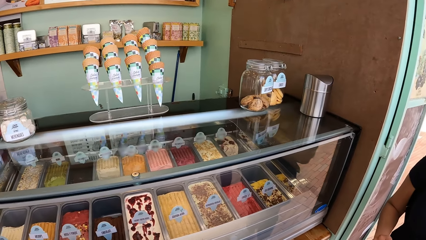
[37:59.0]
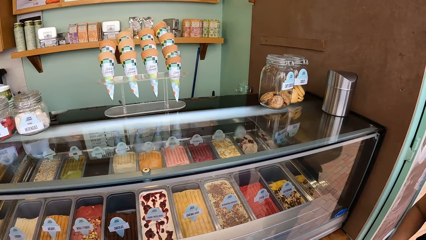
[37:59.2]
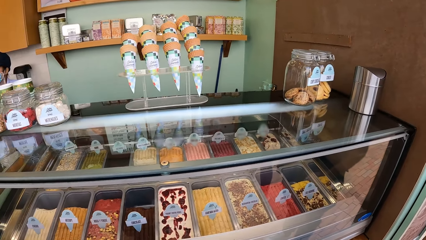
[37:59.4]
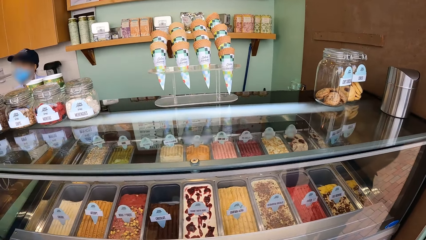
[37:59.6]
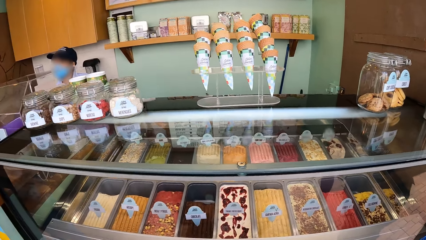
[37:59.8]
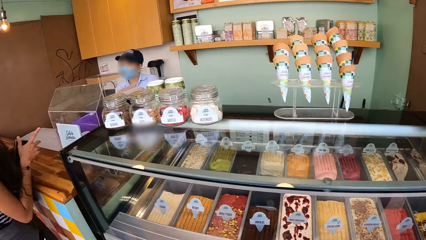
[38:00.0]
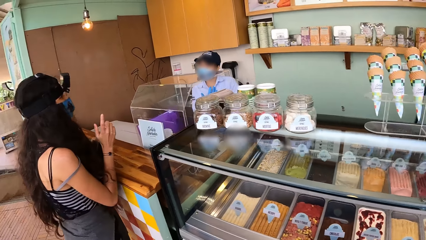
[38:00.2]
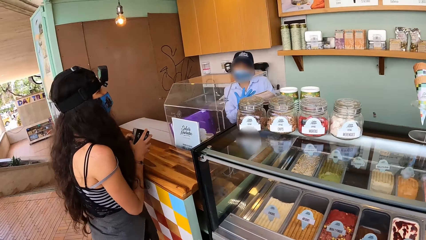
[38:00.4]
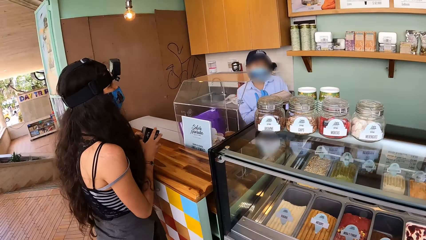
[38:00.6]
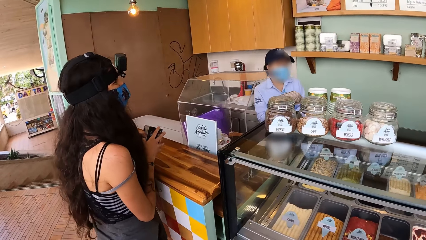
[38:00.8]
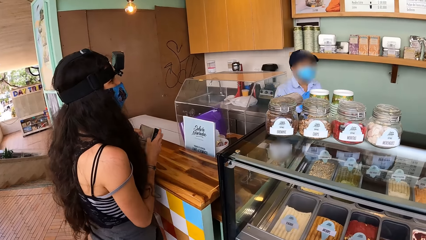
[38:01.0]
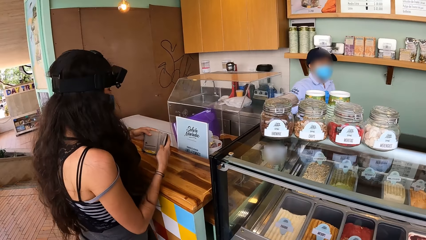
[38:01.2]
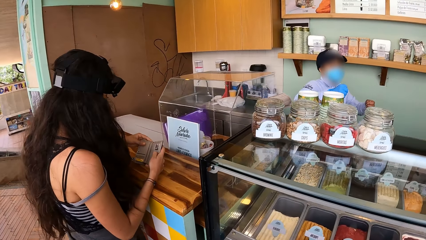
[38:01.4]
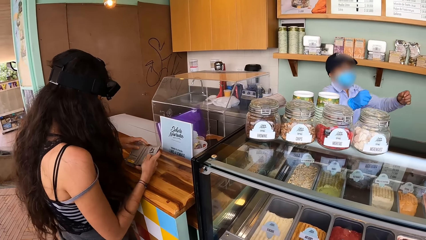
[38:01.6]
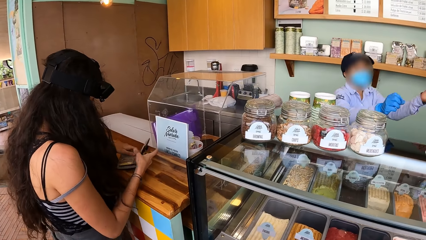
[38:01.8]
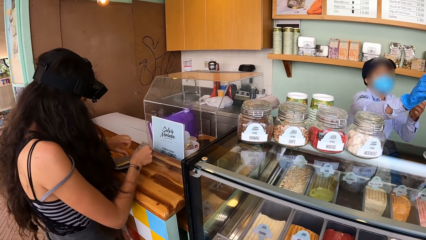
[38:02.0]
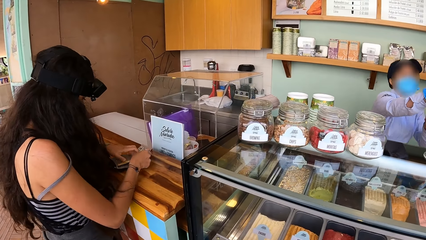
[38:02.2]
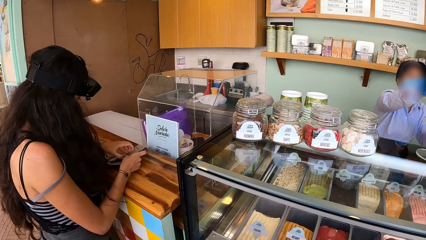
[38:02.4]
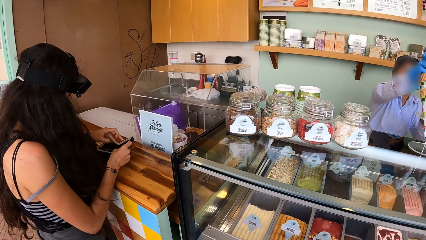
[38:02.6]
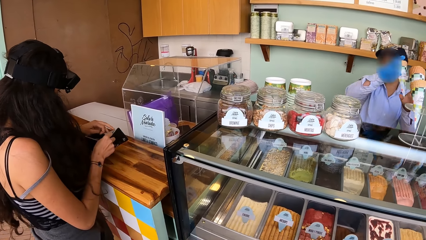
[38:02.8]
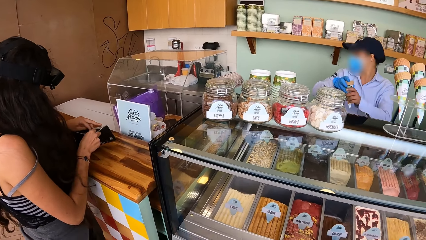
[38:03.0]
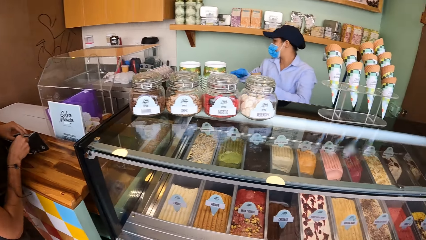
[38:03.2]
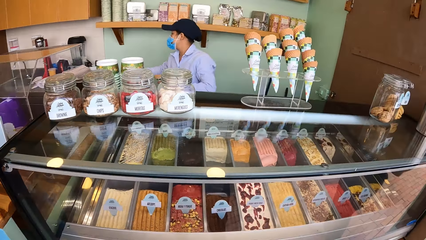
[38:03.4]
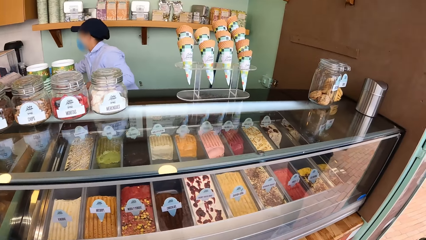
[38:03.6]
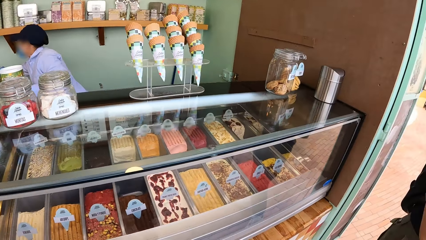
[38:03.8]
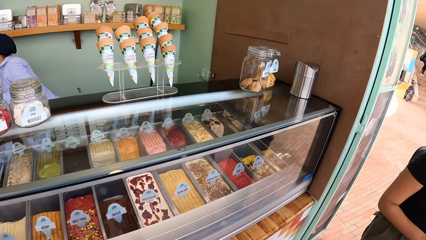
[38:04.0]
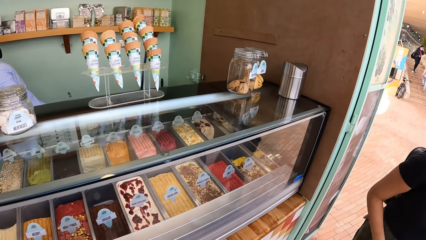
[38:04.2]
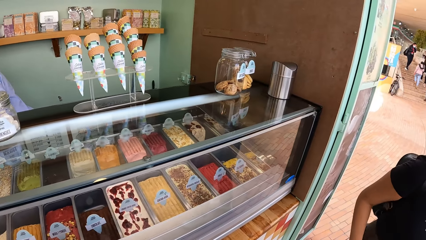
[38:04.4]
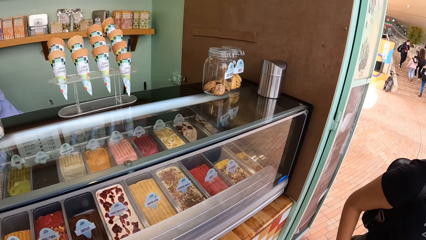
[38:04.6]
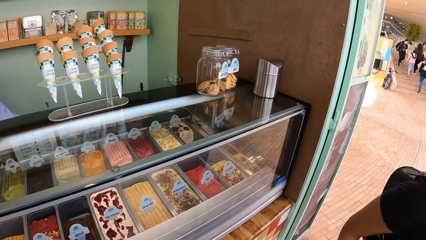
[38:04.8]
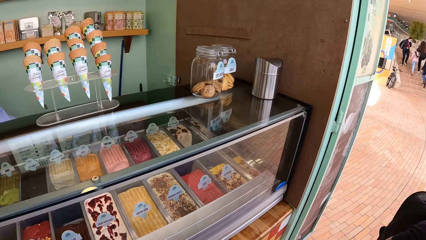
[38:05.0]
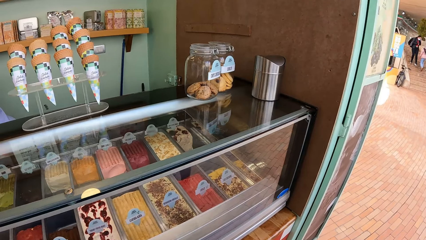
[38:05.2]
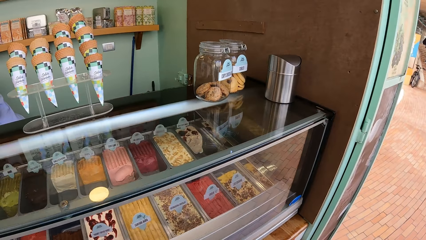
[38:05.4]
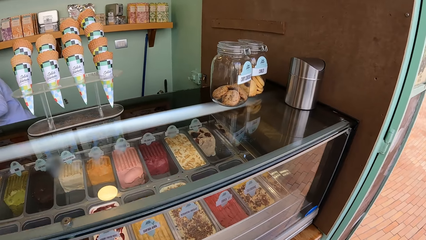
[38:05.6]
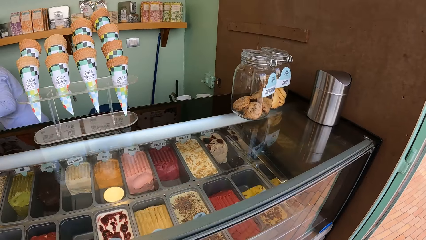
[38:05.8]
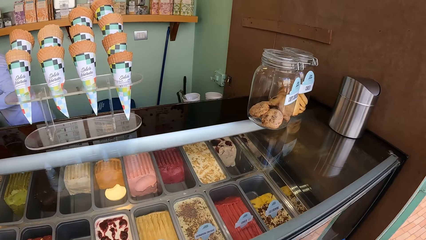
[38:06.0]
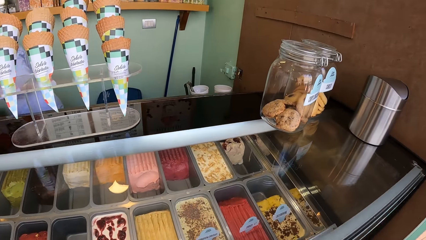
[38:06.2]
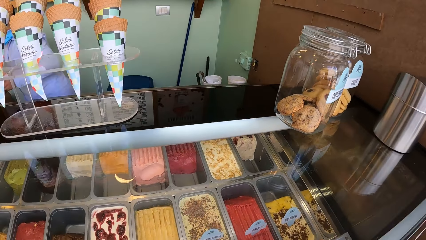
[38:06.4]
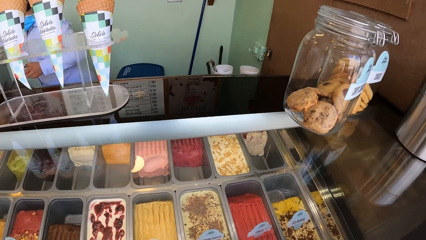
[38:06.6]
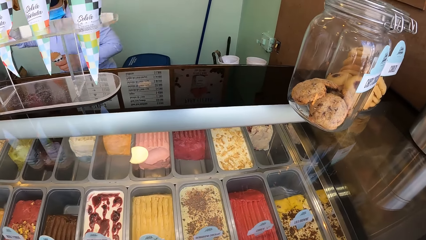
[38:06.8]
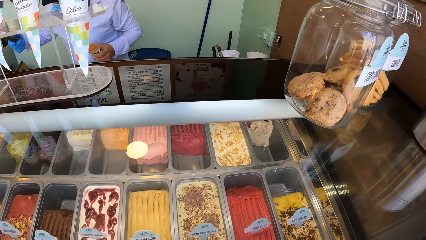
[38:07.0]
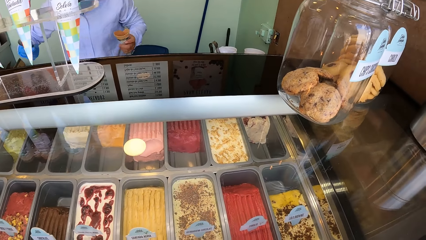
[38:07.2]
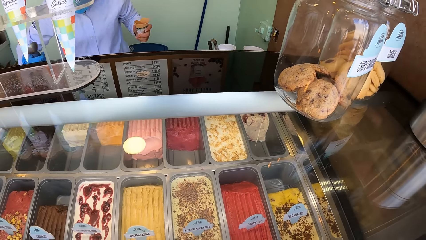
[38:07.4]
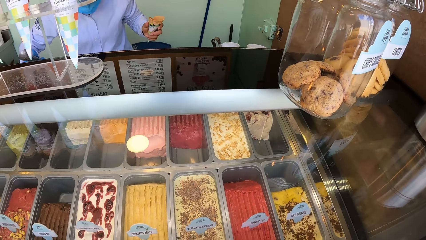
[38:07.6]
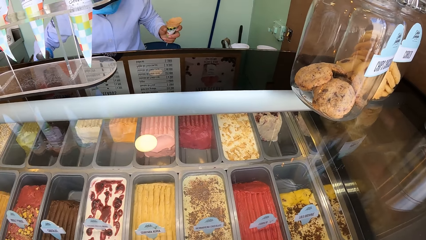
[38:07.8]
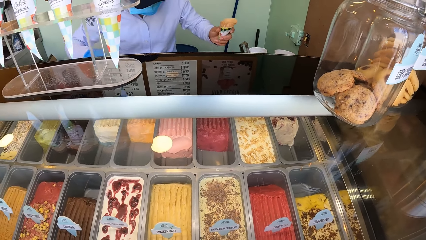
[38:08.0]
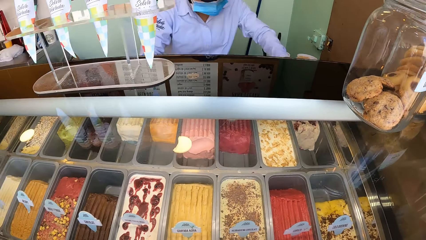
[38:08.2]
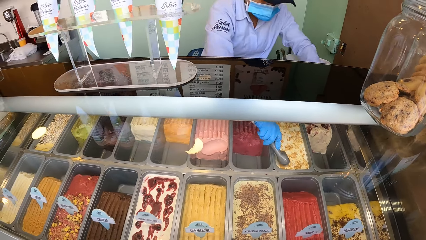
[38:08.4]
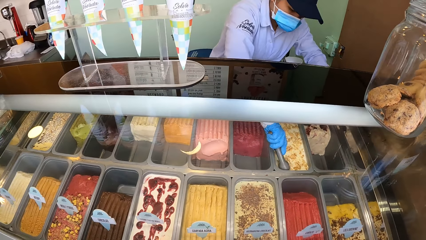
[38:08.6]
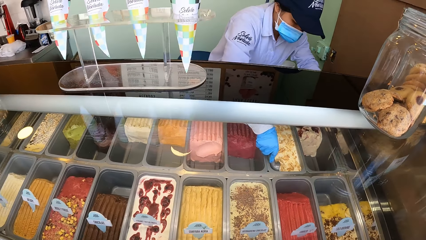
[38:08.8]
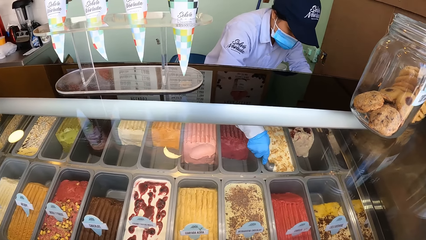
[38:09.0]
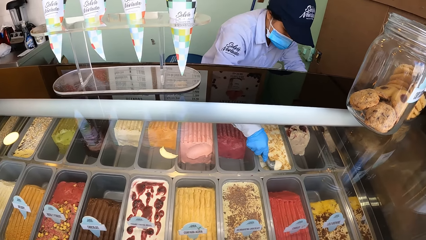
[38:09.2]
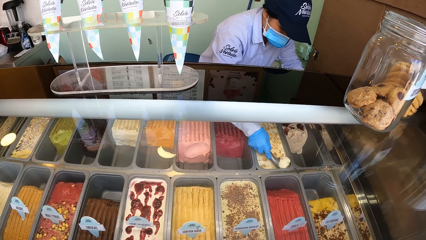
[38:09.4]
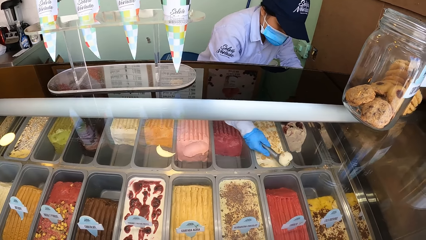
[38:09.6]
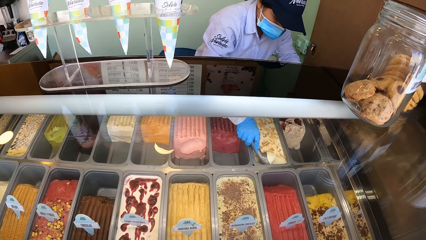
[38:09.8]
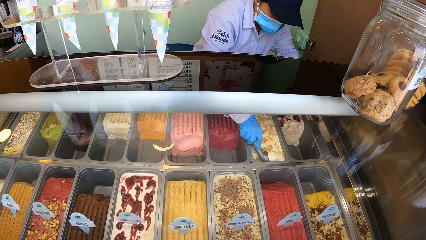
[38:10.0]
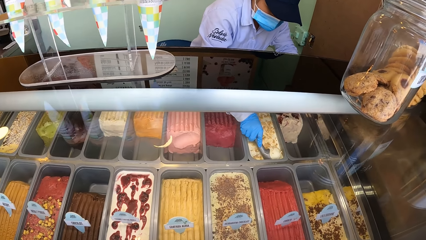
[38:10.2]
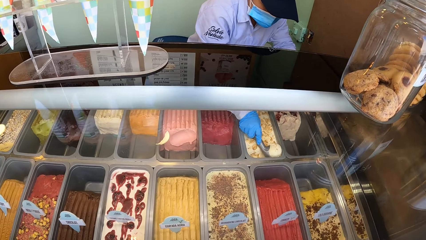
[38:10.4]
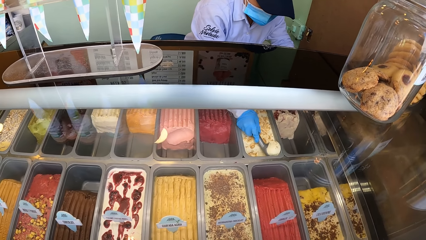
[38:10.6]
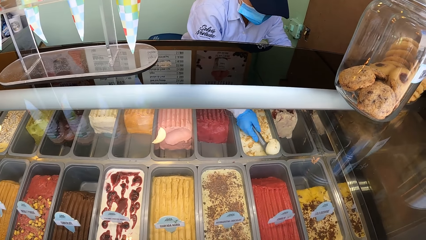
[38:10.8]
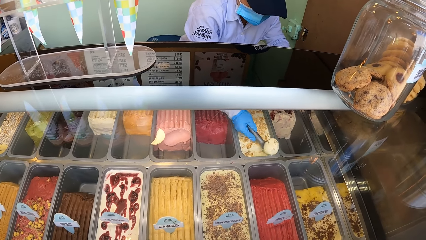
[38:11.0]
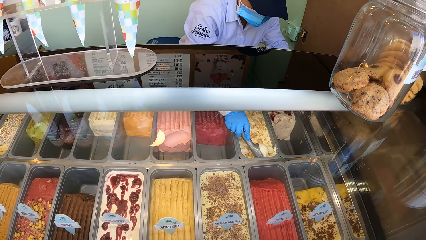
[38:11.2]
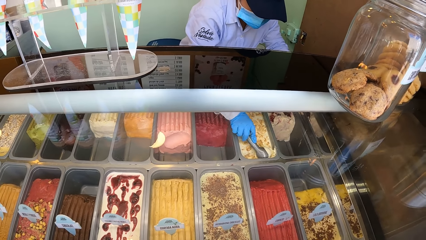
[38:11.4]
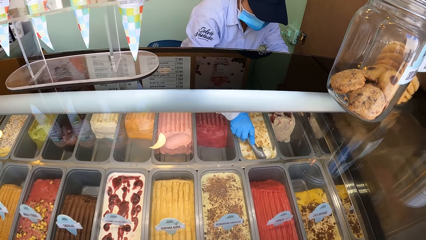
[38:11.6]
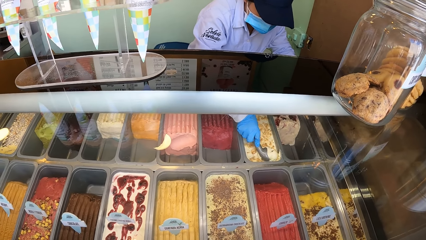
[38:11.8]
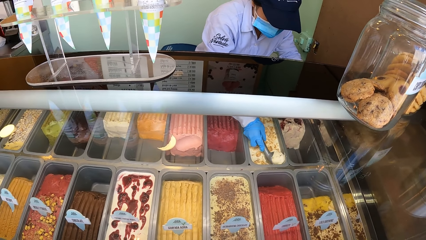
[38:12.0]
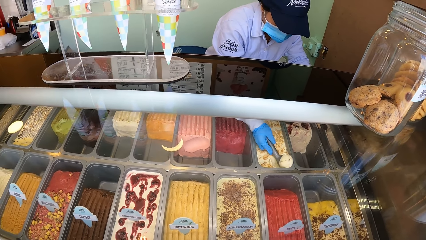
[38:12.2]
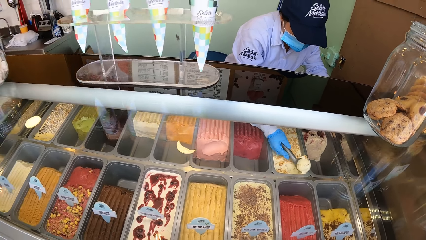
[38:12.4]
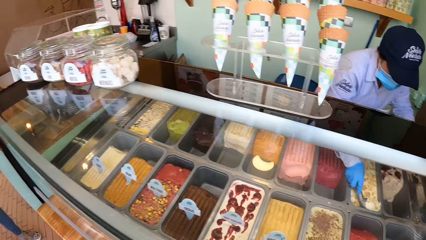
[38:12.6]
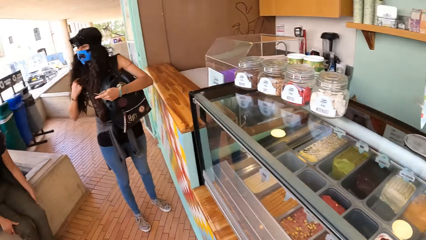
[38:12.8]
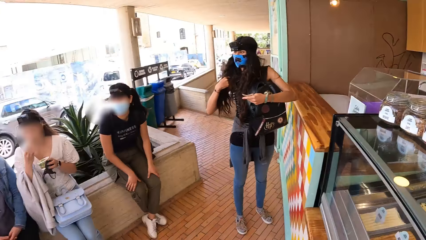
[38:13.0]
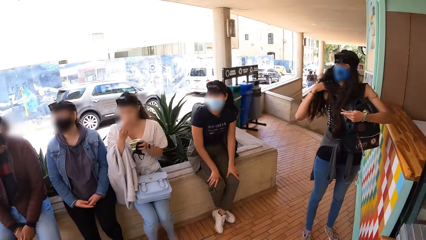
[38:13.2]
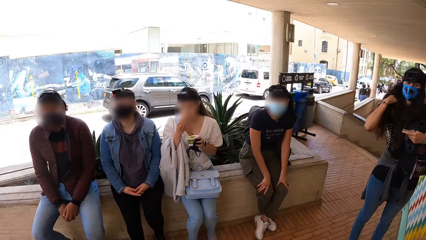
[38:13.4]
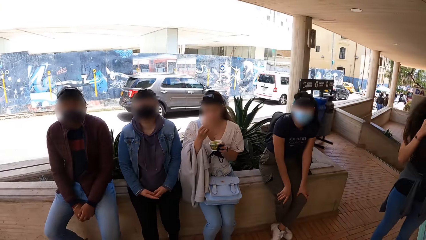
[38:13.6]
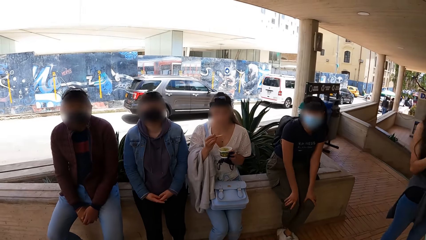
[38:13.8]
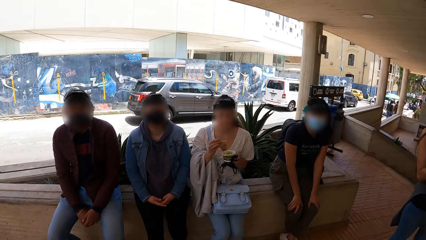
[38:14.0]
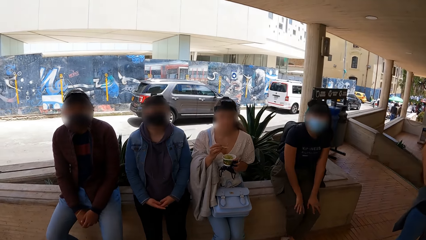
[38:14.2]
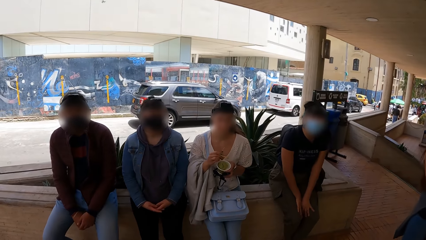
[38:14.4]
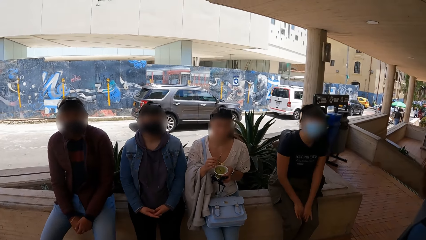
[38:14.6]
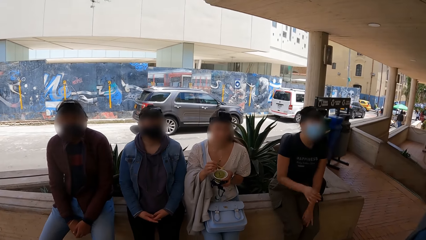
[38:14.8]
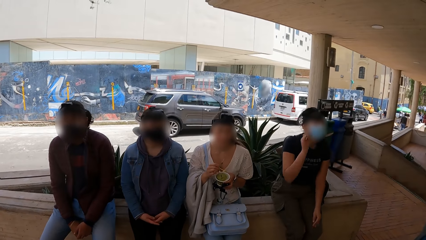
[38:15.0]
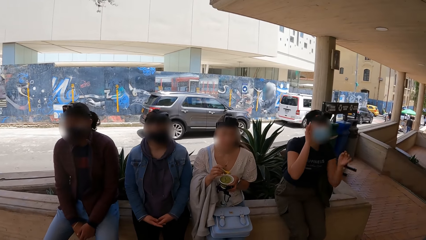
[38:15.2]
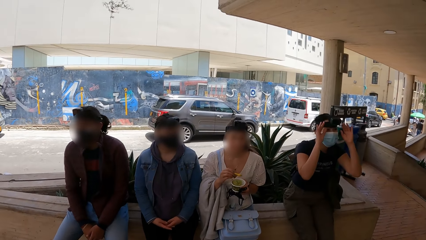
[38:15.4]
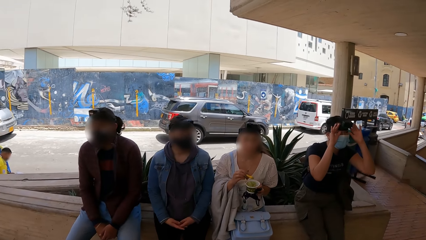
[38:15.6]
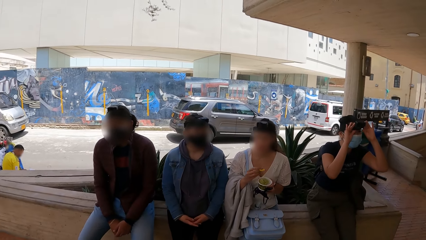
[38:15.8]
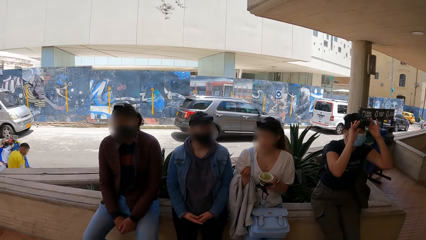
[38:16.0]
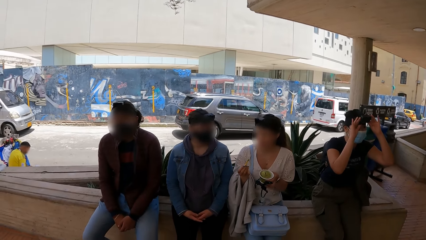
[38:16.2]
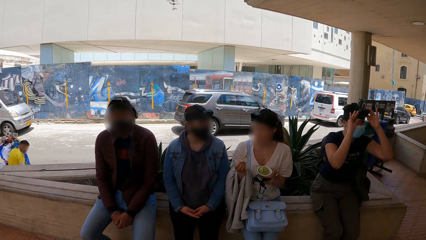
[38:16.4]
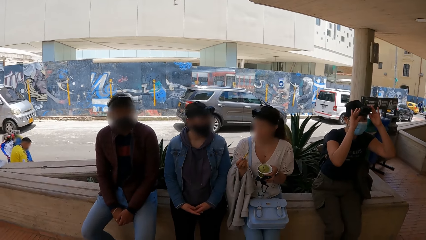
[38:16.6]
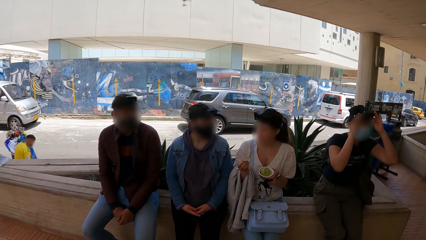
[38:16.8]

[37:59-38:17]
A woman opens the purse with her hands. She drops the purse on a table with her hands. She opens the purse with her hands. Another woman picks up an ice cream cone from a stack of ice cream cones with her right hand. She holds the ice cream cone with her hands. She holds the ice cream scoop with her right hand. She scoops some ice cream from a bowl with the ice cream scoop in her right hand. The camera wearer takes ice cream with a scooper. A third woman puts some ice cream in her mouth with a spoon in her right hand. The first woman adjusts her singlet with her right hand. A fourth woman adjusts her headcamera with her hands.
